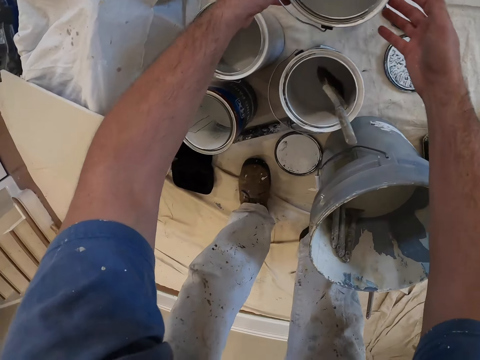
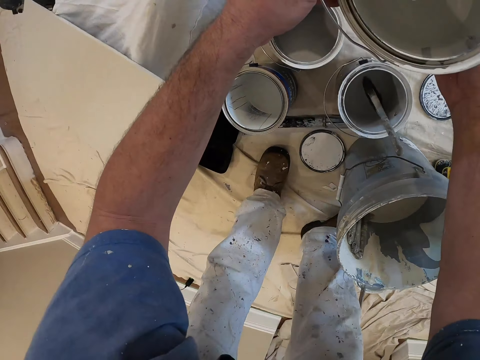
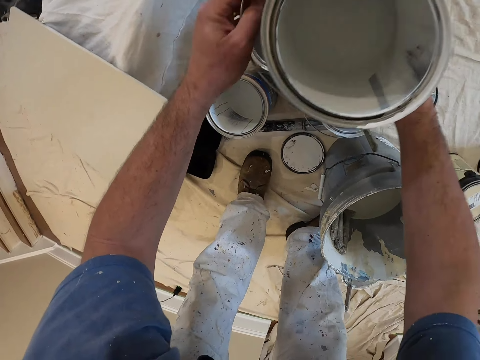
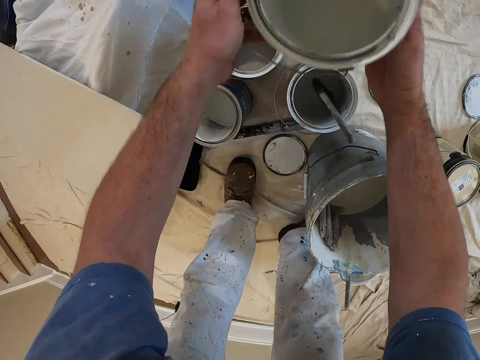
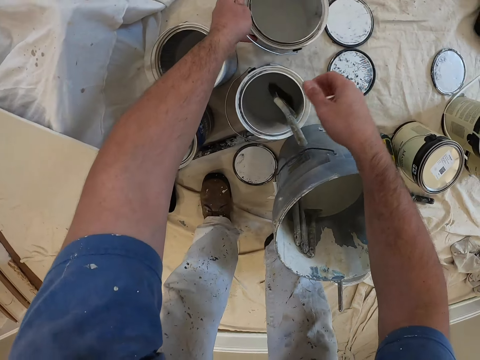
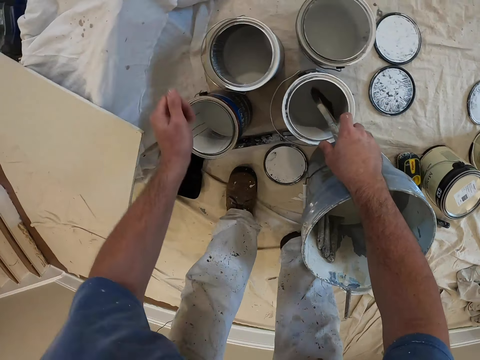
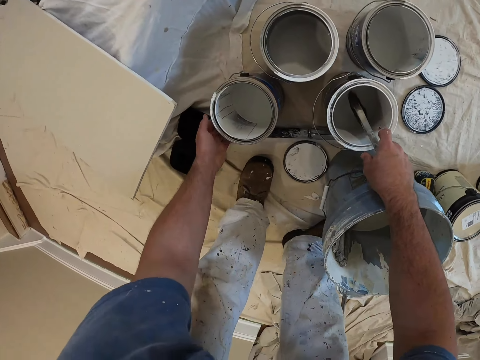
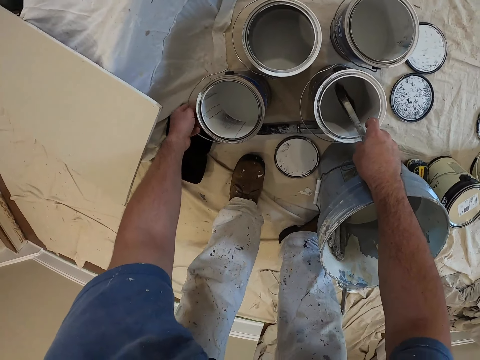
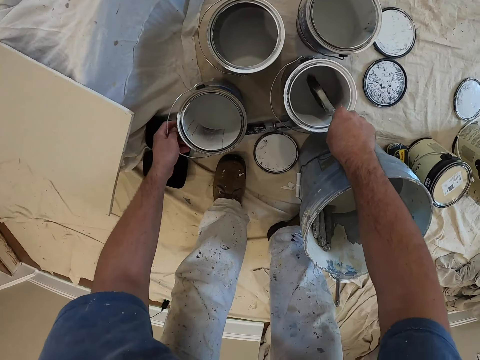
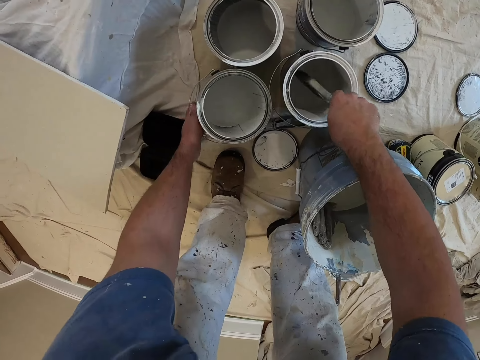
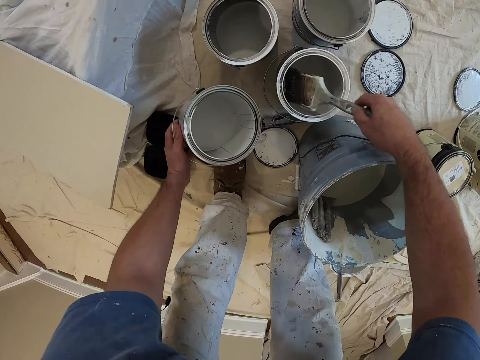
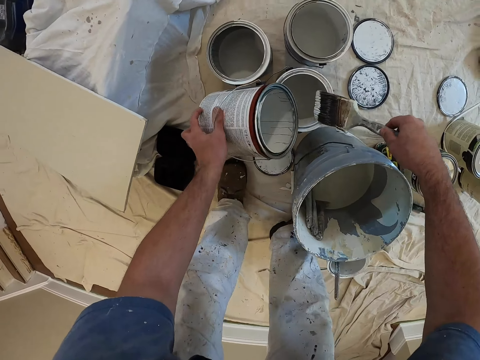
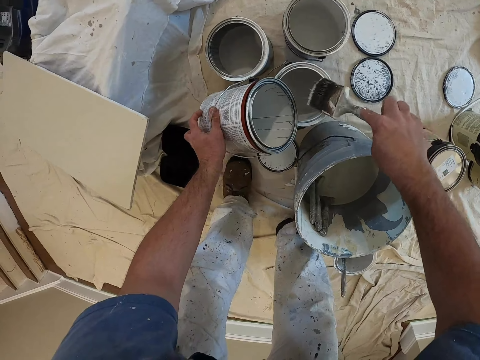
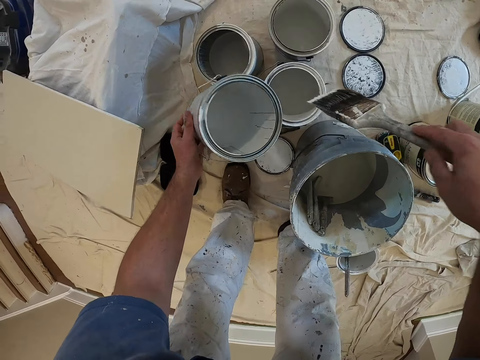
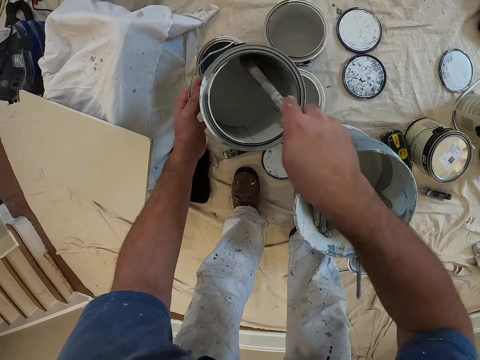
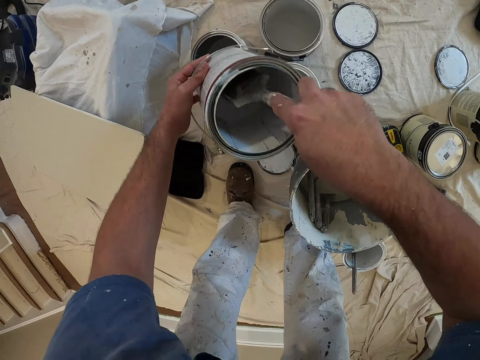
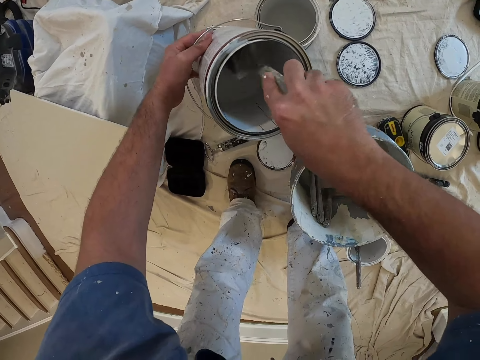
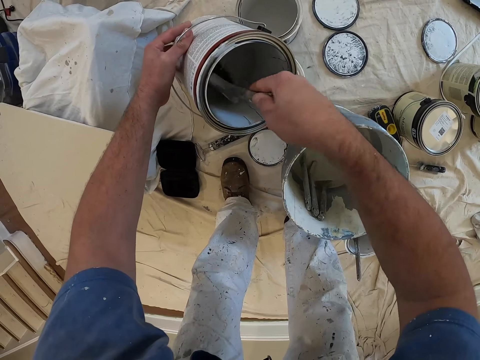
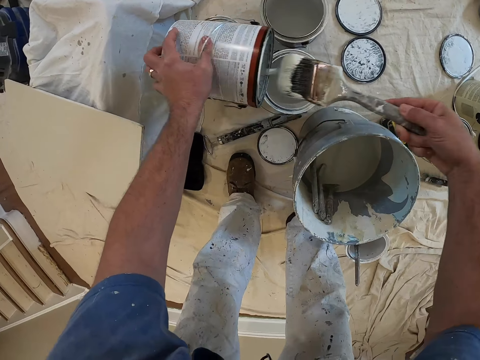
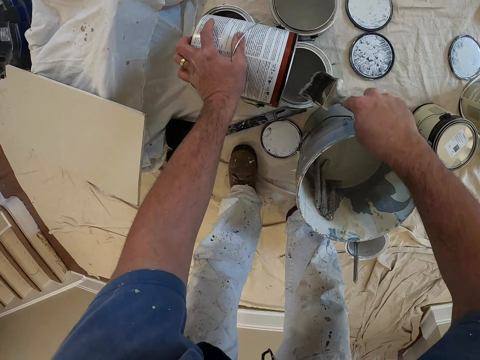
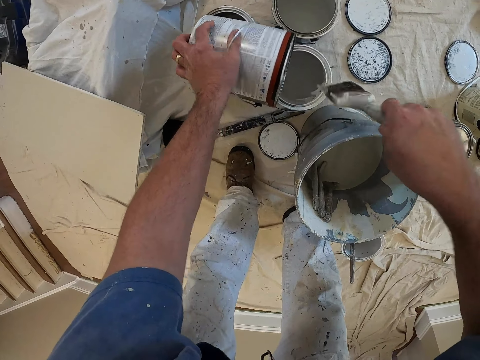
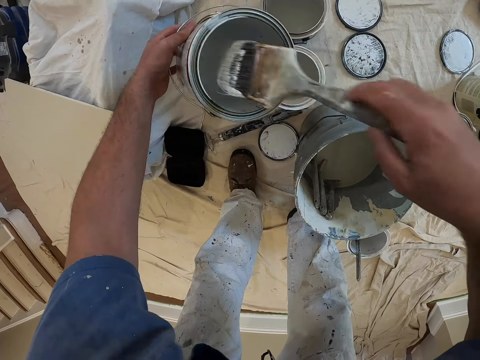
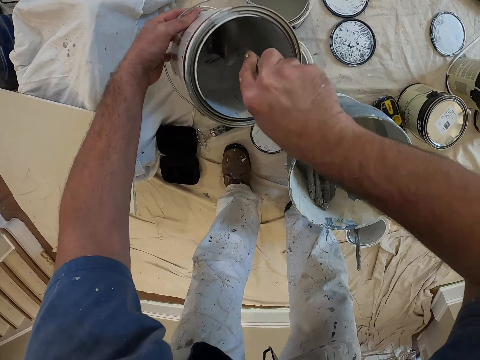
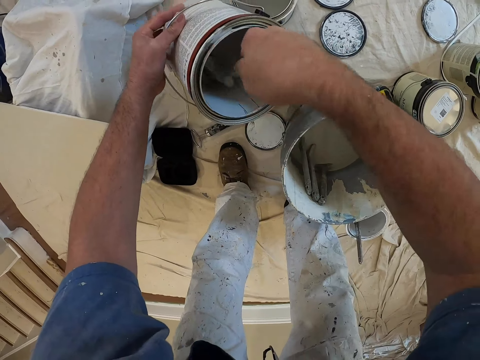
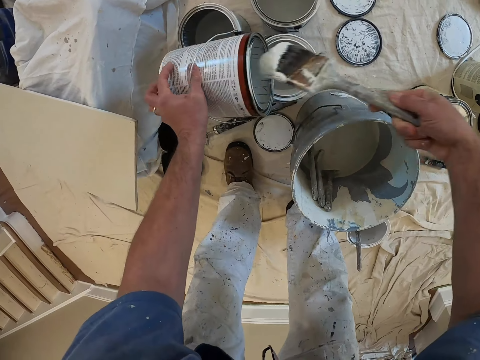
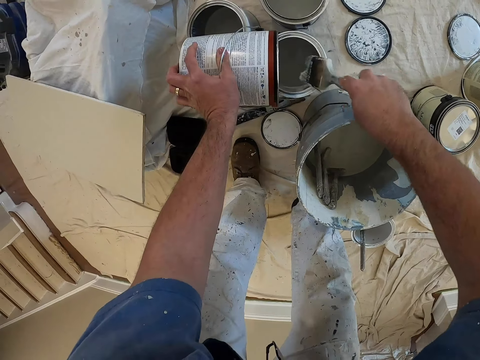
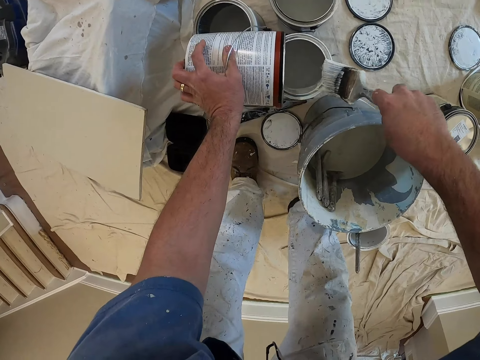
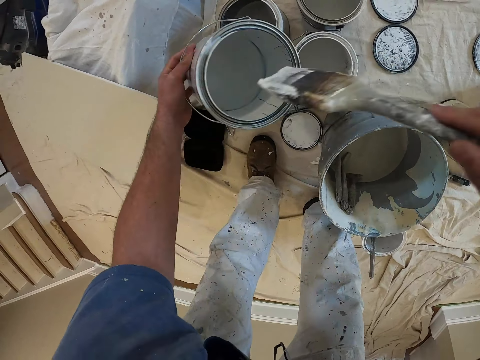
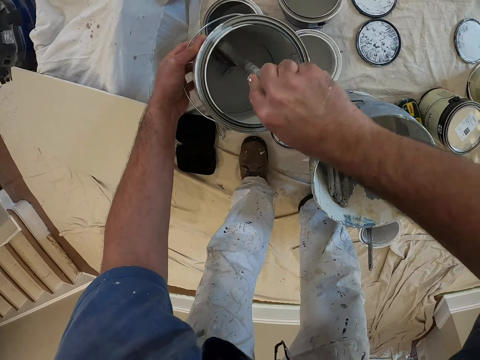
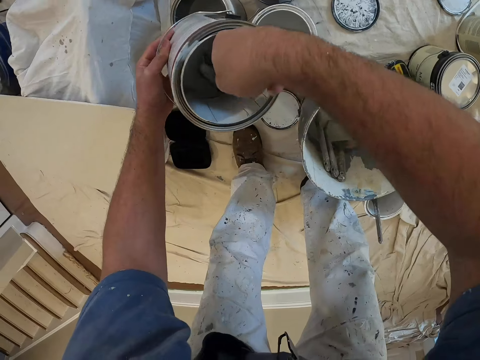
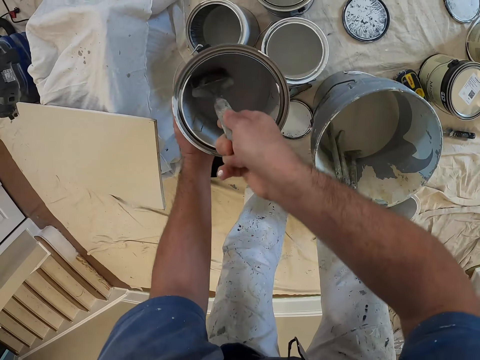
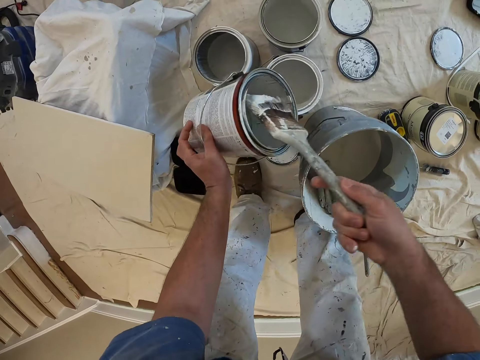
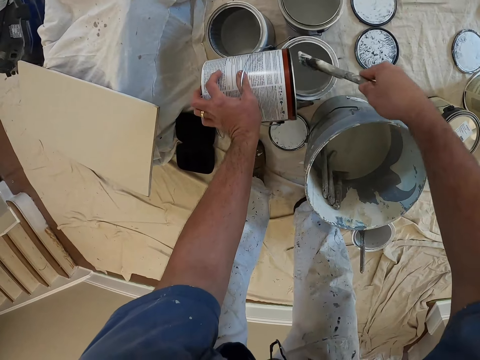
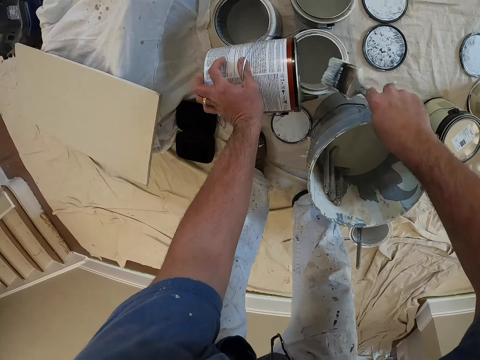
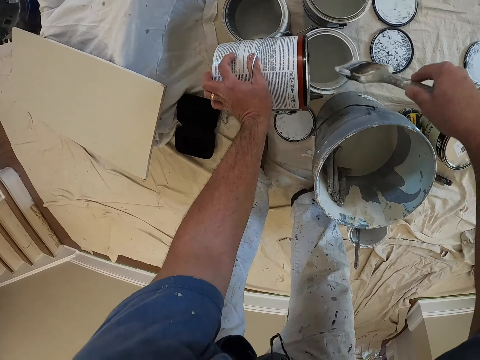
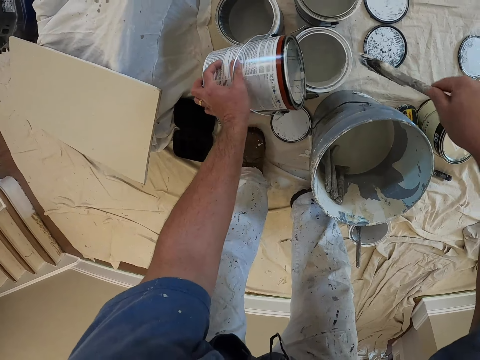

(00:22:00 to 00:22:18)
The camera wearer places the can of paint on the canvas with his left hand. He holds the paint brush with his right hand. He picks up another can of paint with his left hand. He stirs the paint in the can with the paint brush. He dips the paint brush in the paint with his right hand. He wipes the bristles on the edge of the can of paint. He dips the paint brush in the can of paint, stirs the paint in the can with the paint brush, and removes the paint brush from the can of paint. He exchanges paint in a tin. He wipes the bristles on the edge of the can of paint. He dips the paint brush in the can of paint, stirs the paint in the can with the paint brush, and removes the paint brush from the can of paint. He wipes the bristles on the edge of the can of paint. He dips the paint brush in the can of paint, stirs the paint in the can with the paint brush, and removes the paint brush from the can of paint. He wipes the bristles on the edge of the can of paint.

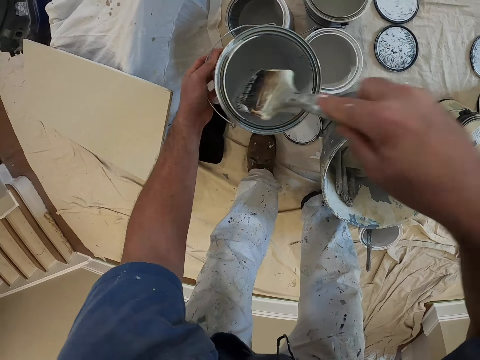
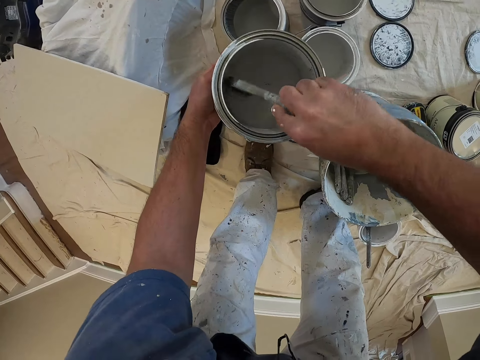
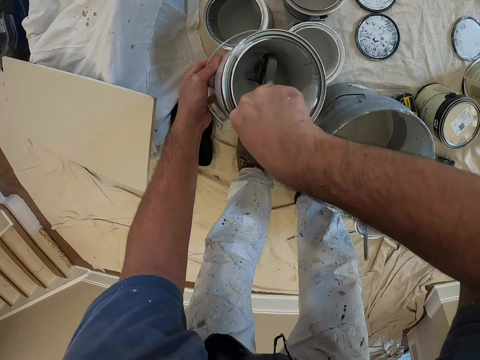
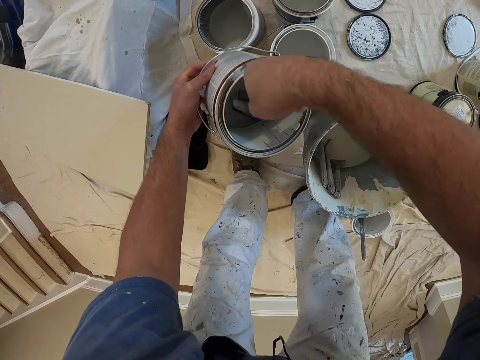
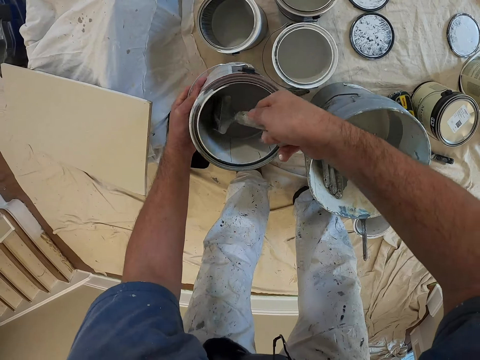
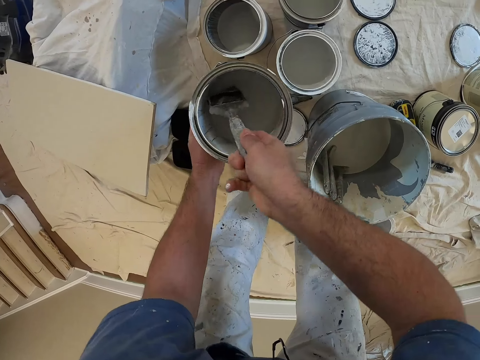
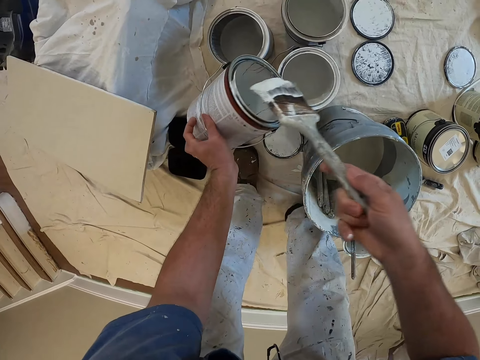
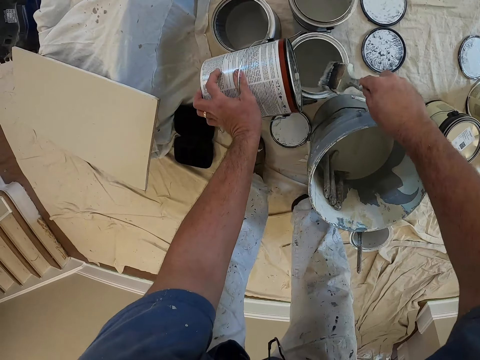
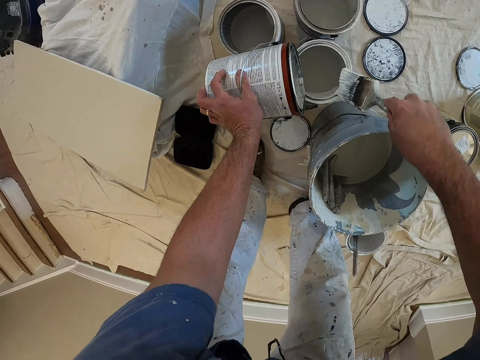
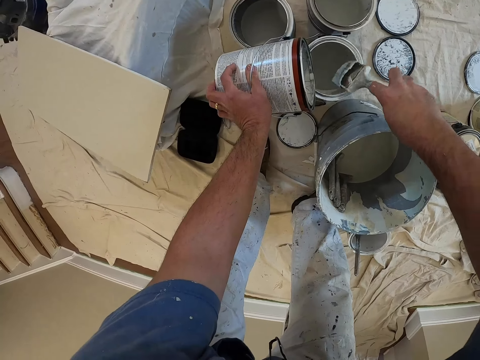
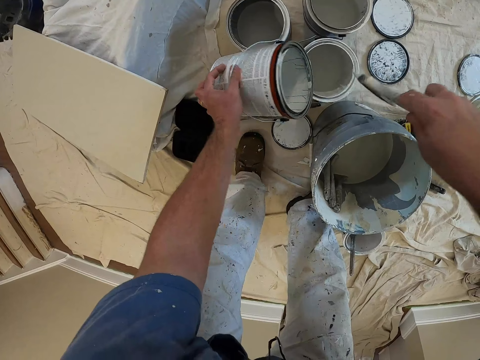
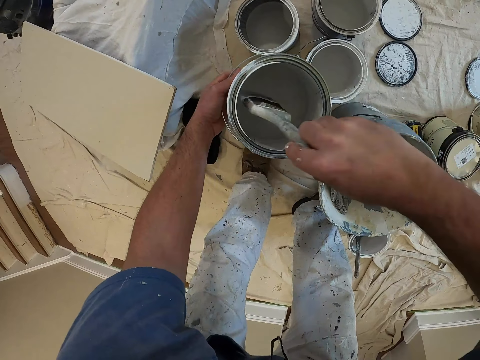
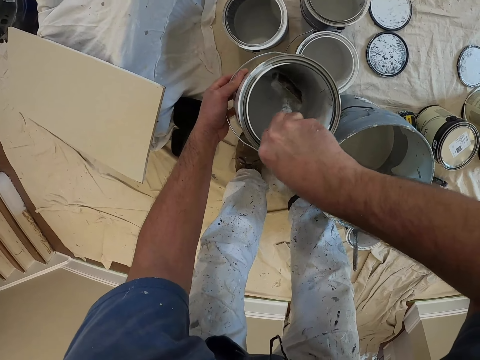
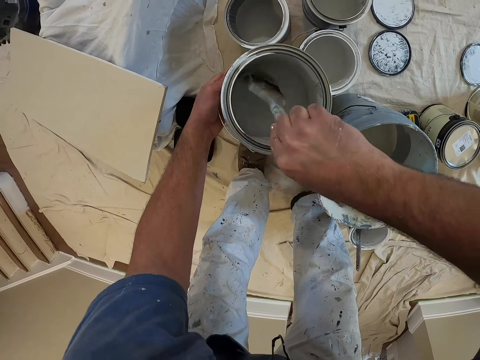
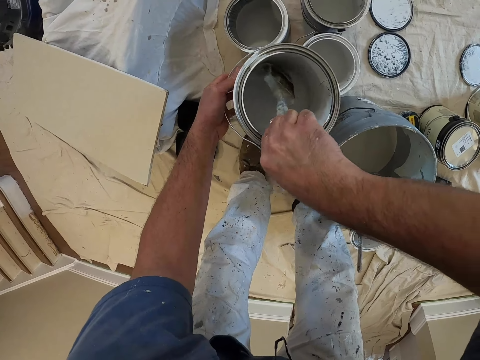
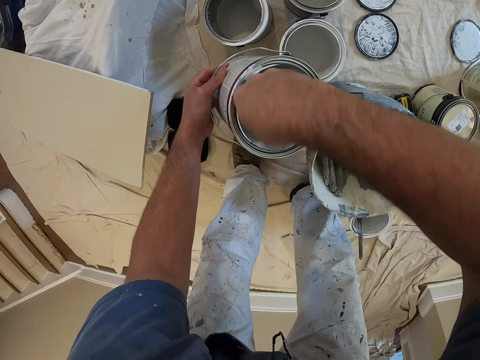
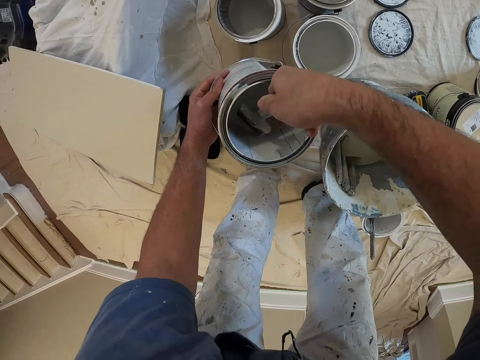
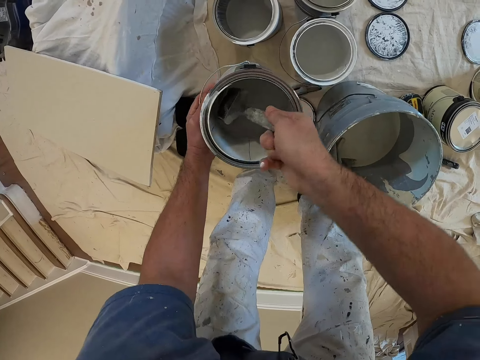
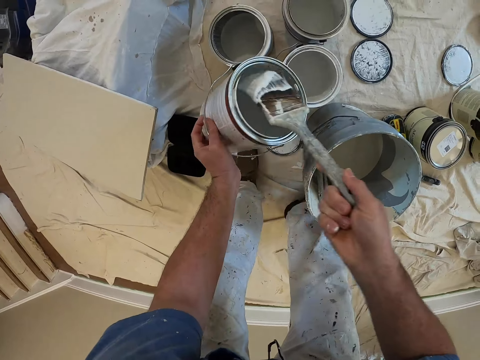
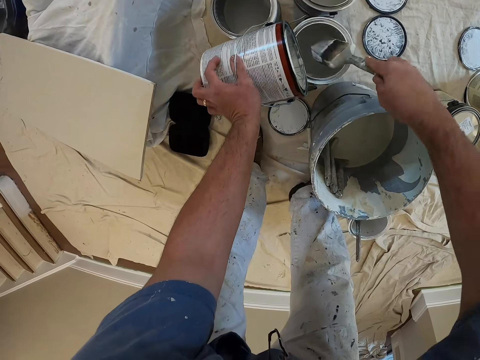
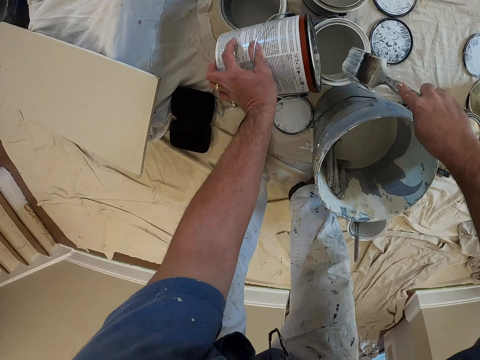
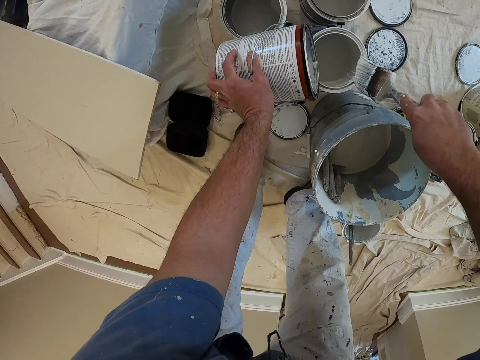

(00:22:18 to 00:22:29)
The camera wearer dips the paint brush in the can of paint. They stir the paint in the can with the paint brush. They remove the paint brush from the can of paint. They wipe the bristles on the edge of the can of paint. They dip the paint brush in the can of paint. They stir the paint in the can with the paint brush. They remove the paint brush from the can of paint. They wipe the bristles on the edge of the can of paint.
